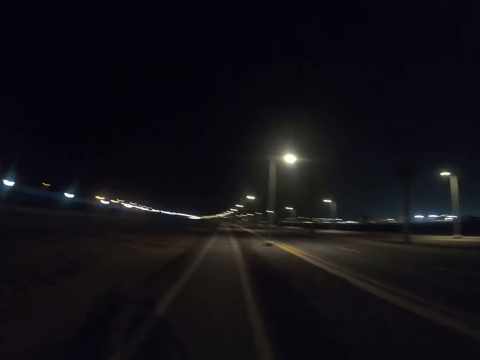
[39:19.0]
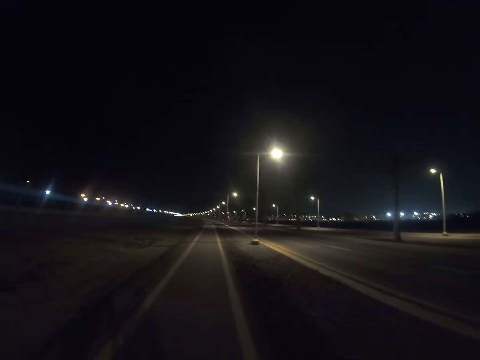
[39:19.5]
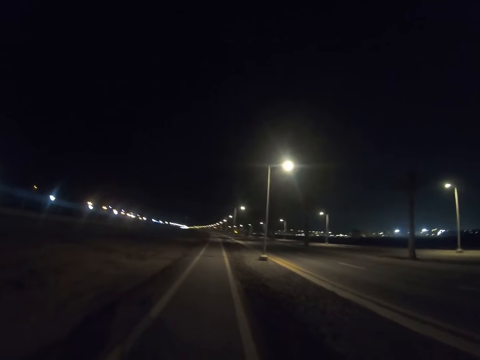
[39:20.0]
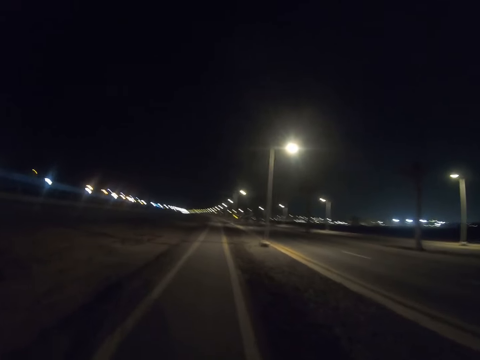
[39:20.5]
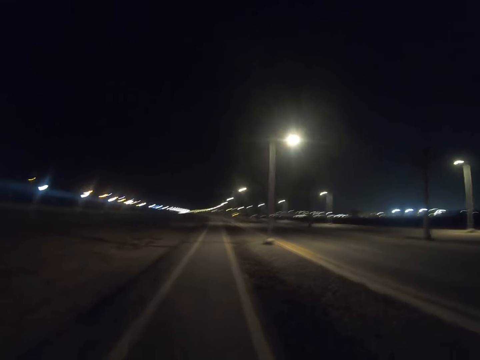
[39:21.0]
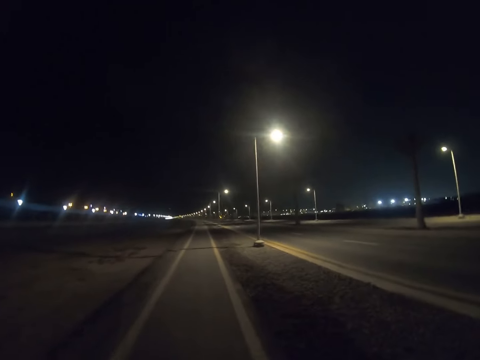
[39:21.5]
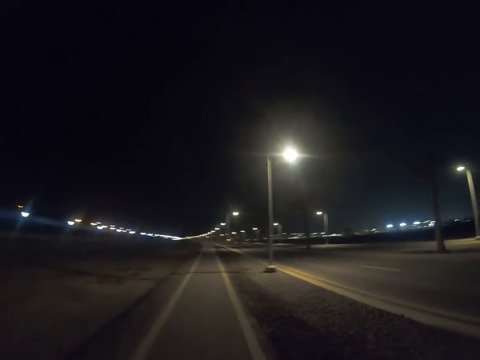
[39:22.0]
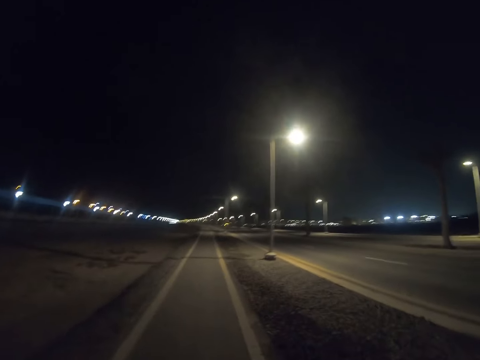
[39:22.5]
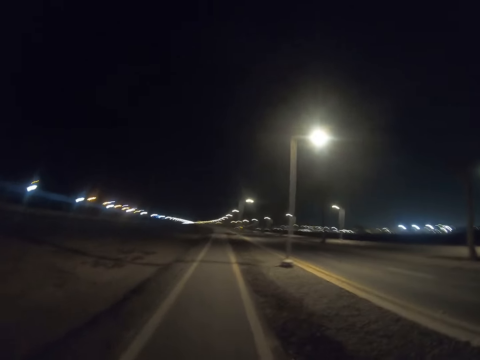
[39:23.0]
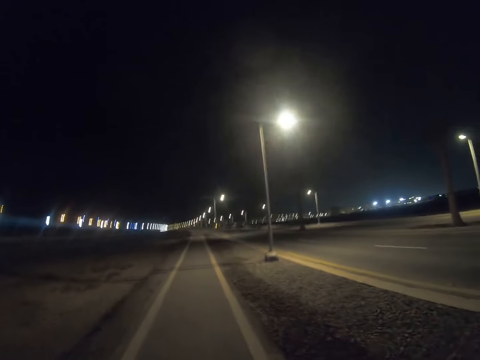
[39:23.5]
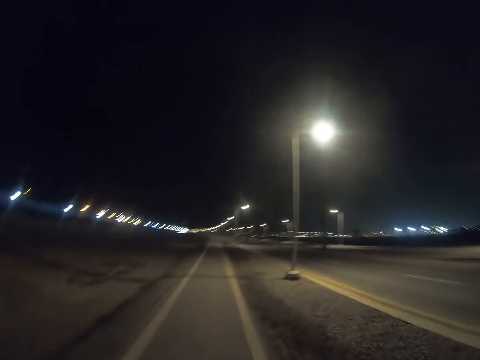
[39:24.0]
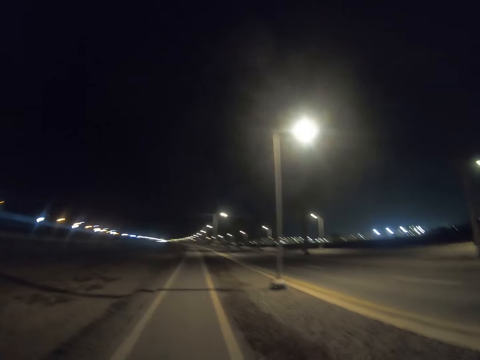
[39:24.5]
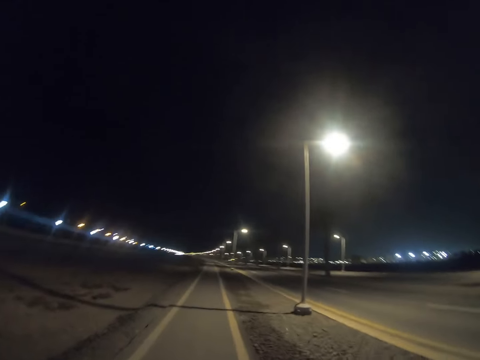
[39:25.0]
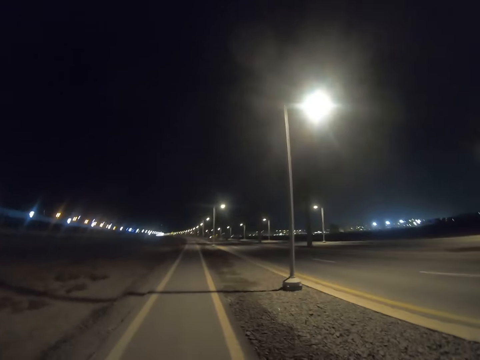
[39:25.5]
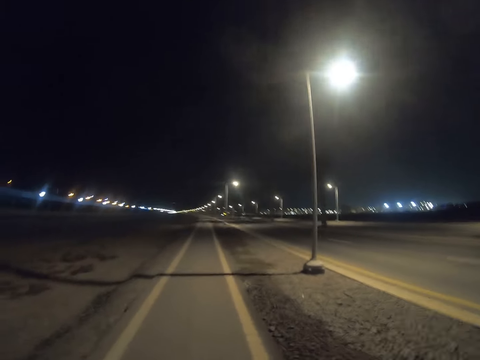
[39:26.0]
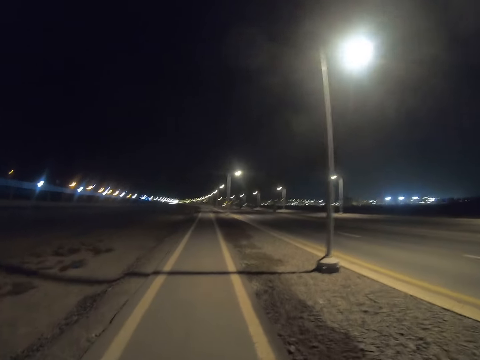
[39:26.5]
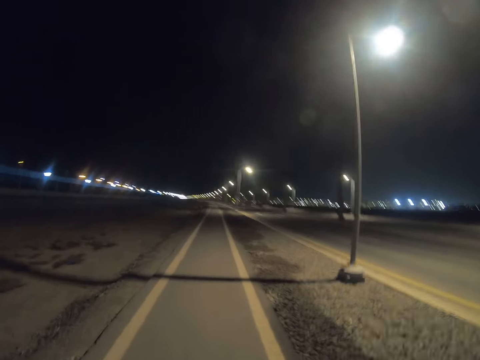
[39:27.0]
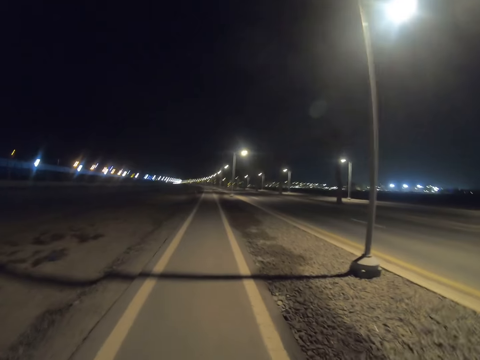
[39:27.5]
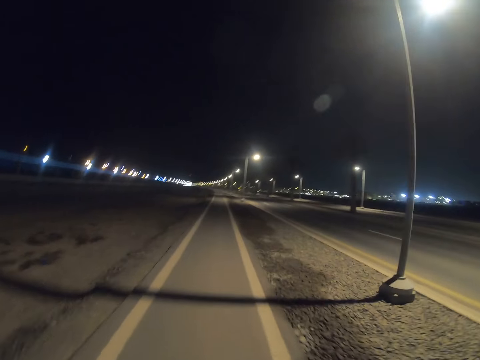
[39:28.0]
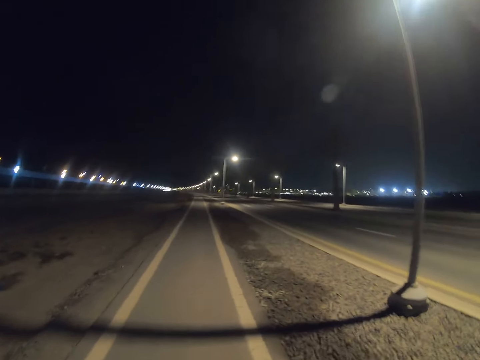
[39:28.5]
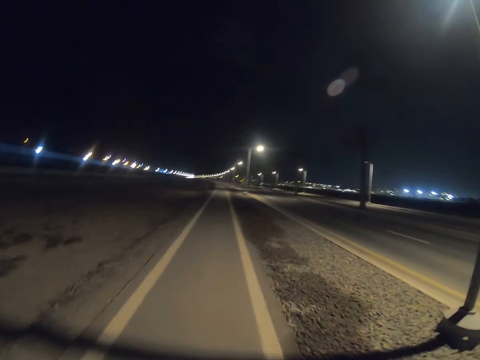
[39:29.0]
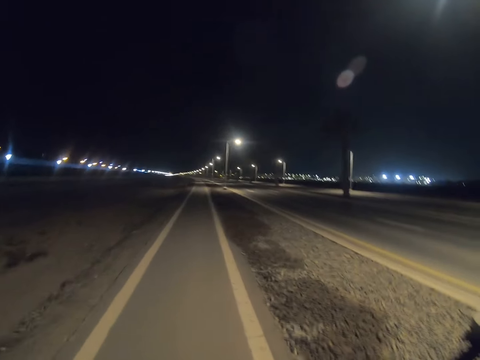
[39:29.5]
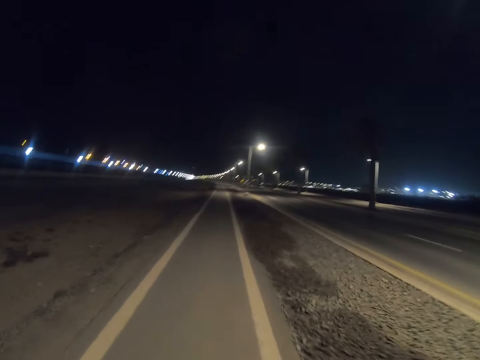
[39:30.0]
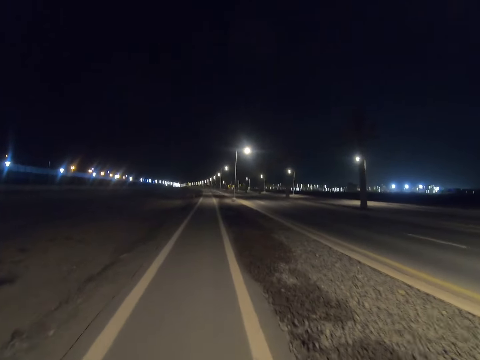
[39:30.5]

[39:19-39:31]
The camera wearer walks along the highway.

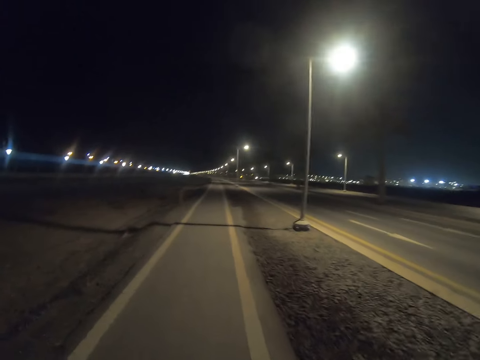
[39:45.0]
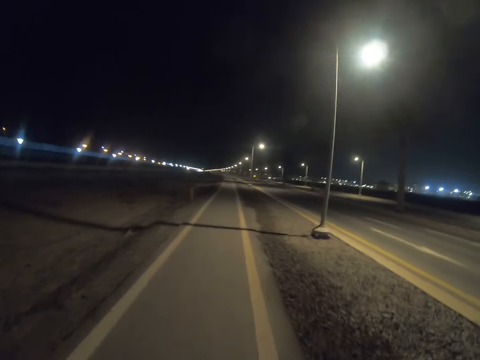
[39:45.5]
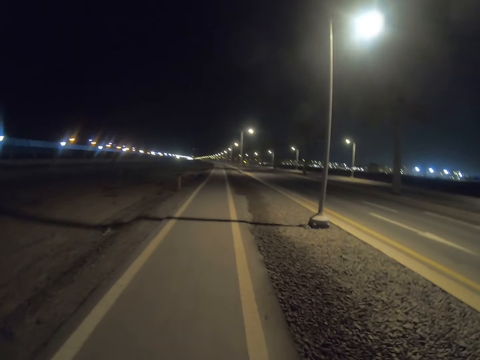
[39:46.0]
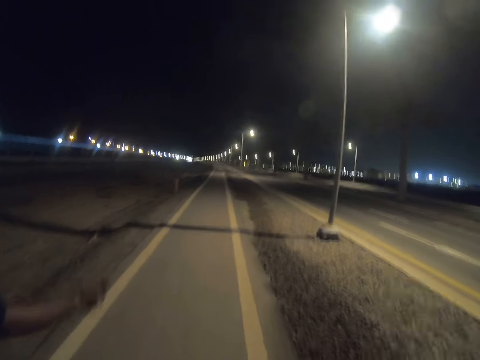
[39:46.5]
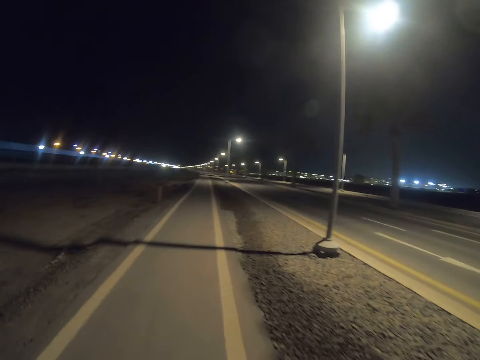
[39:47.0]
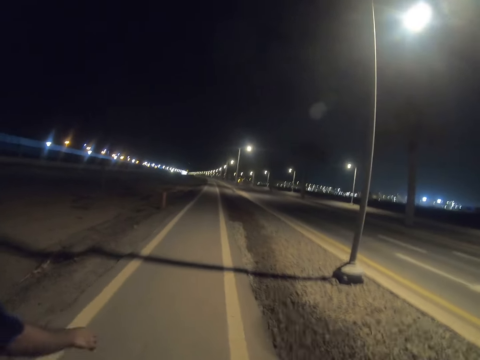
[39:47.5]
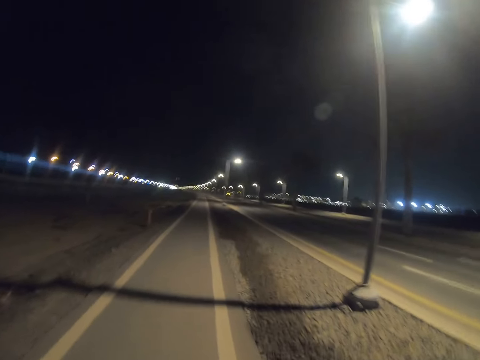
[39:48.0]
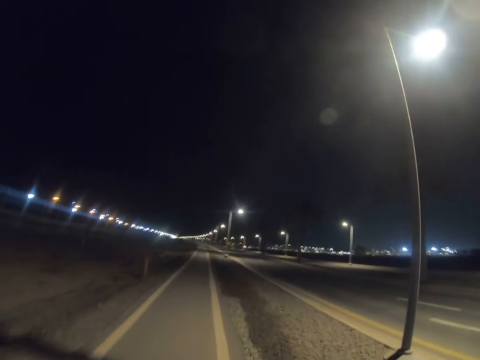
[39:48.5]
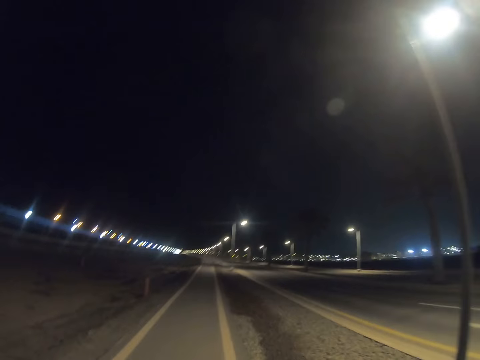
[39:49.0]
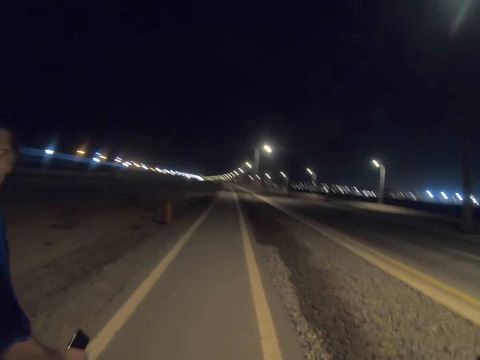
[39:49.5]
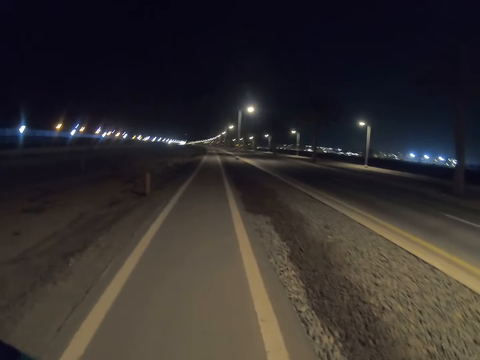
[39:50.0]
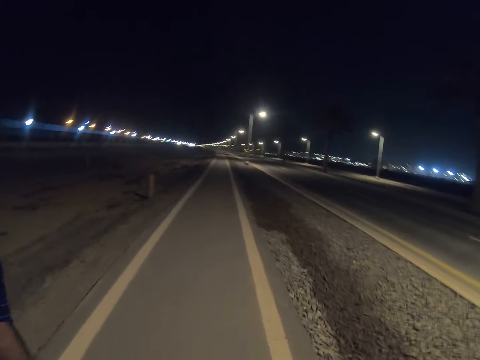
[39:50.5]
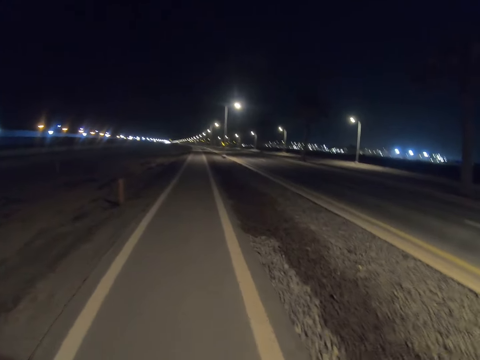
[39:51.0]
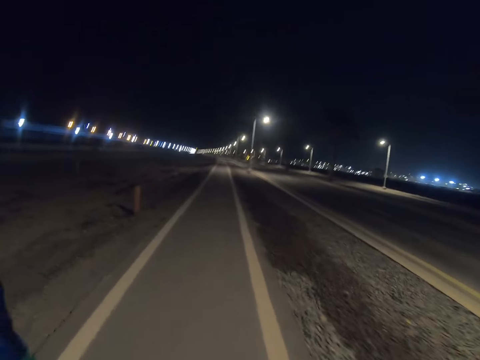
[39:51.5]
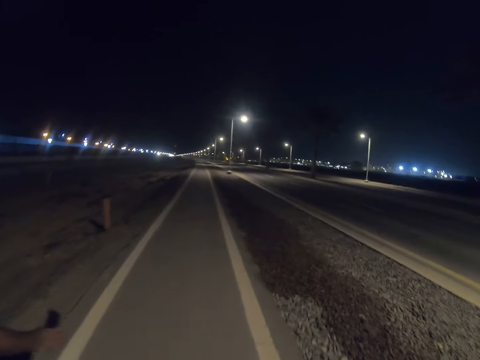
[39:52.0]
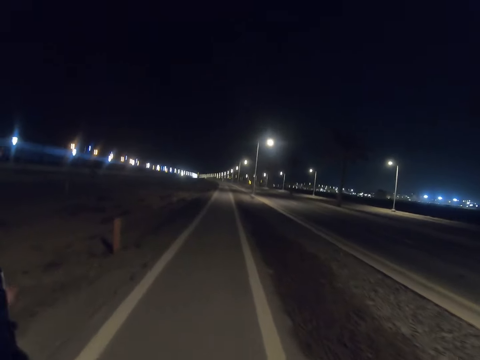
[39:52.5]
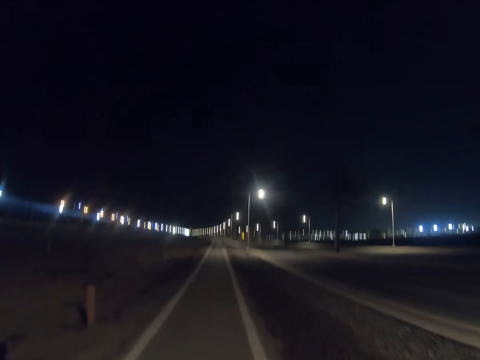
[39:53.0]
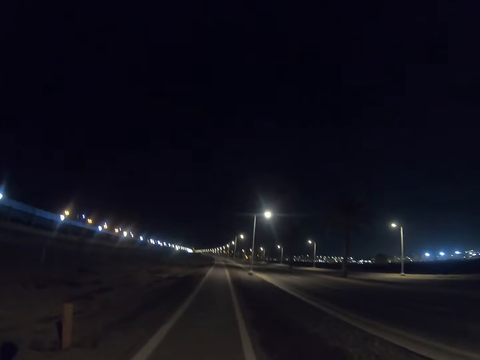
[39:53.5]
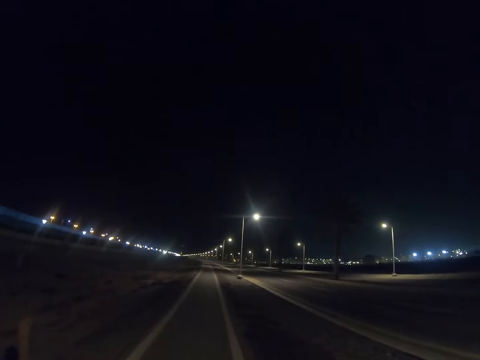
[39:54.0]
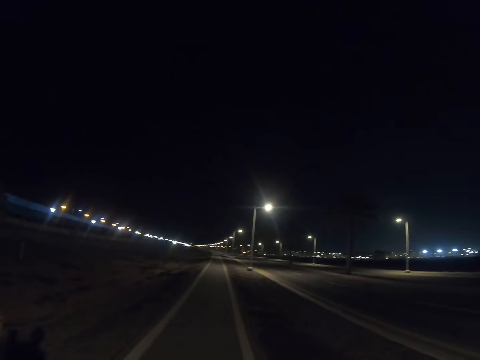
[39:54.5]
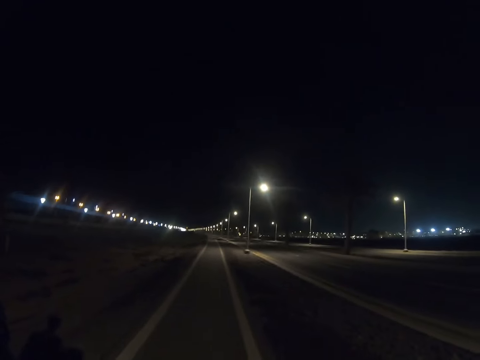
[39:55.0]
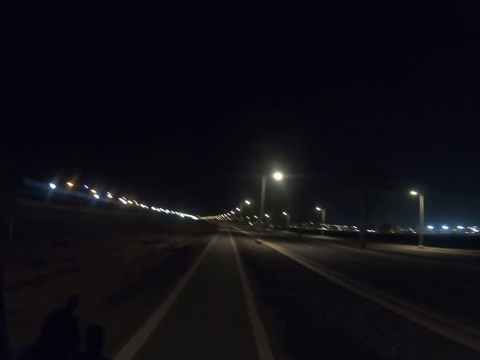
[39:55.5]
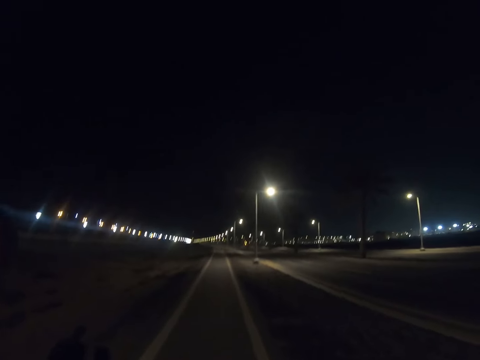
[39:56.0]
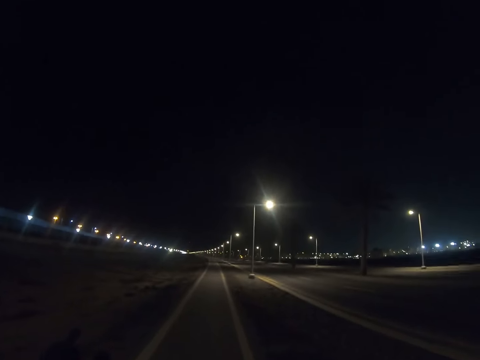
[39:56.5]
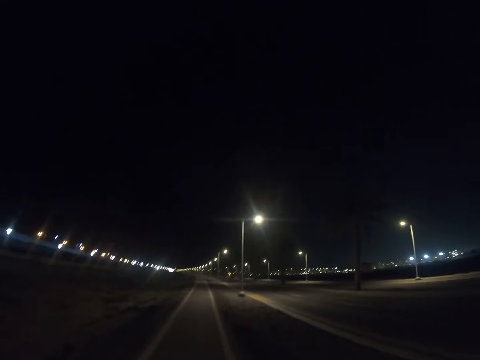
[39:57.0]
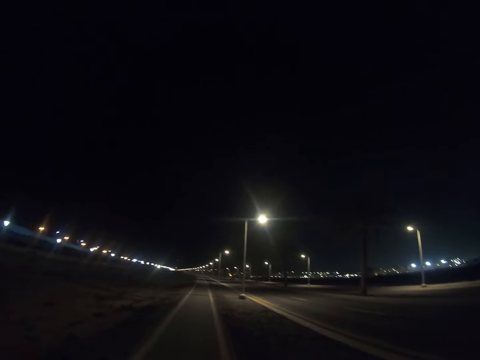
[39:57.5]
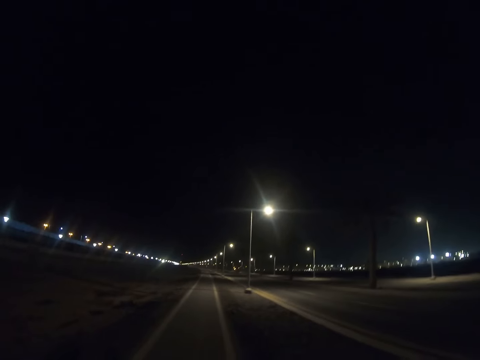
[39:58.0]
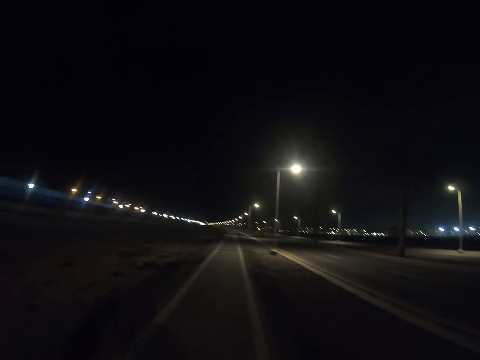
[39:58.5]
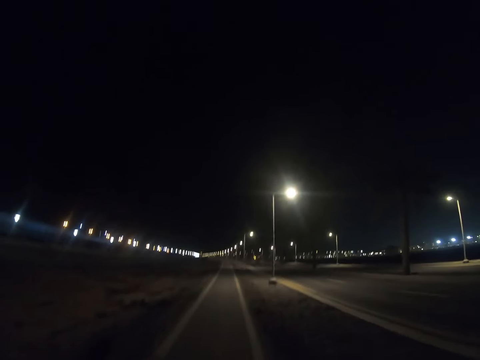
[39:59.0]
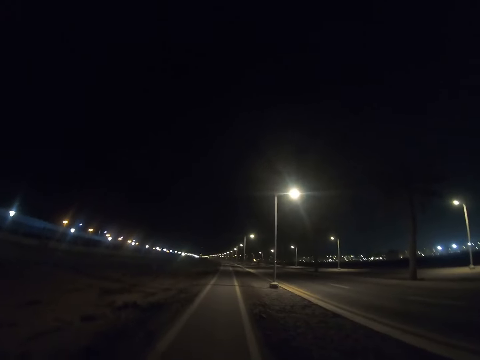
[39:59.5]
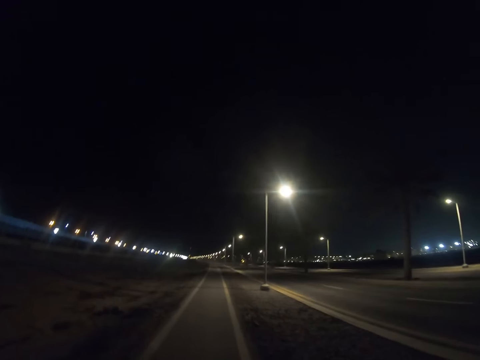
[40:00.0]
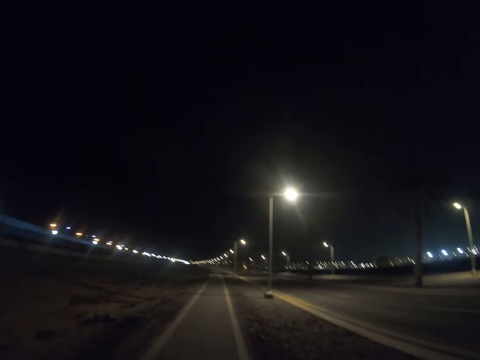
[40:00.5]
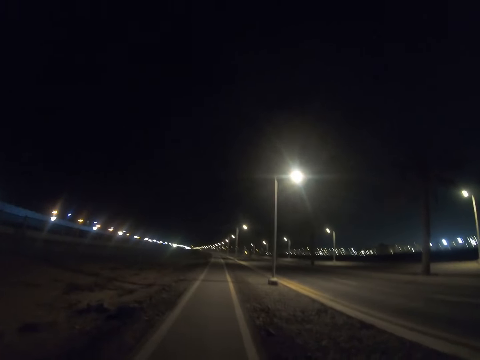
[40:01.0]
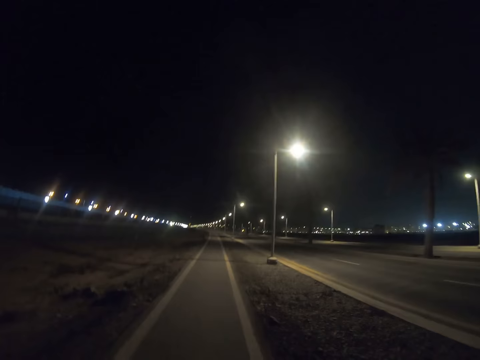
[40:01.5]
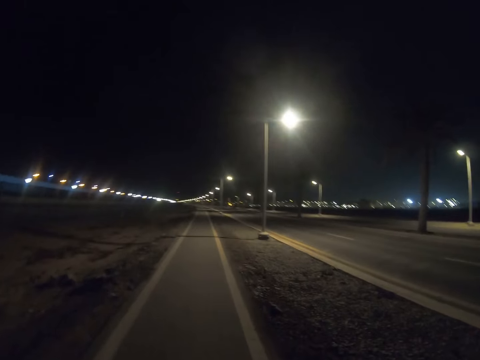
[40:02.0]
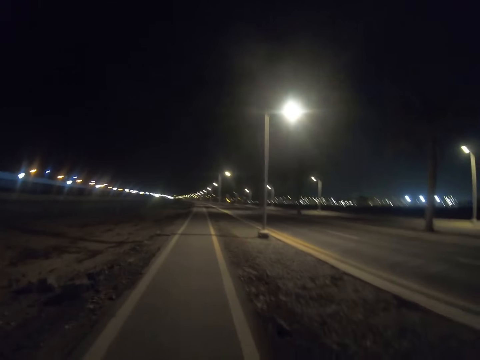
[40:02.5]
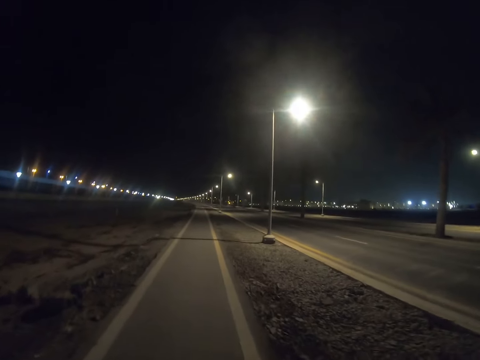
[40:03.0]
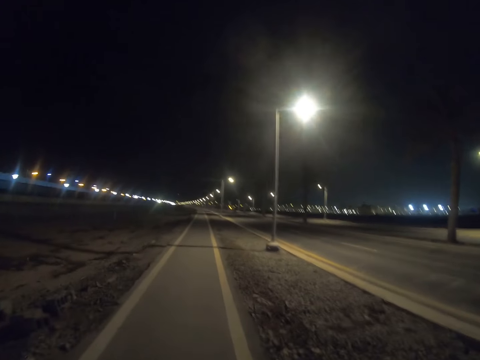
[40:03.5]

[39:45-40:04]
A person walks along the highway. The camera wearer walks along the highway.
